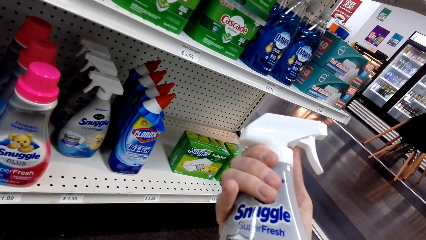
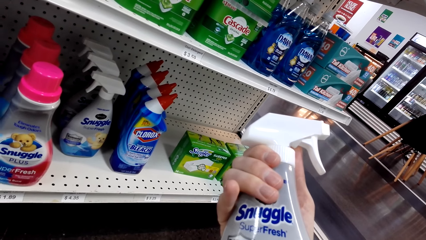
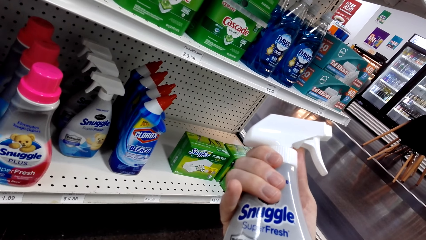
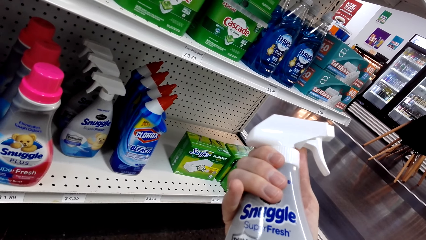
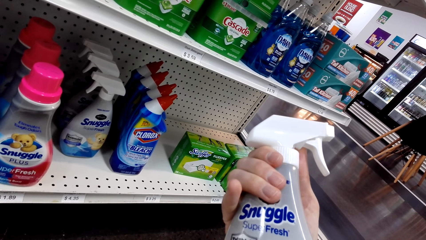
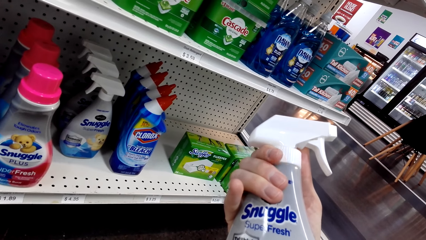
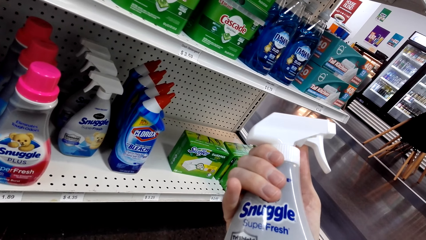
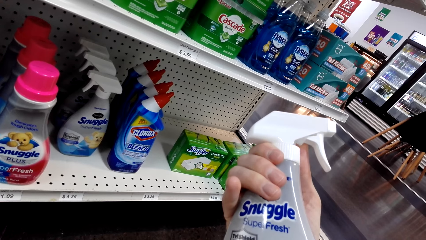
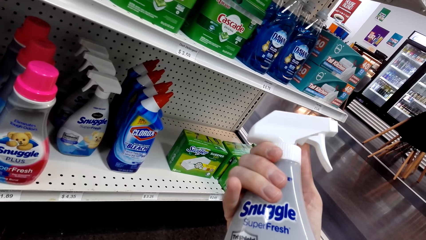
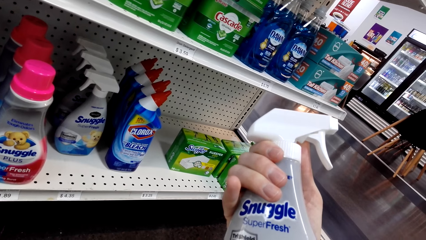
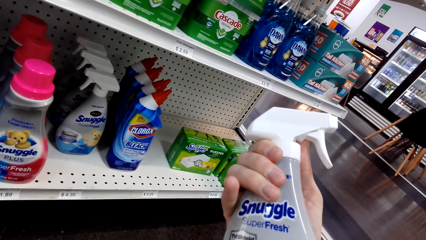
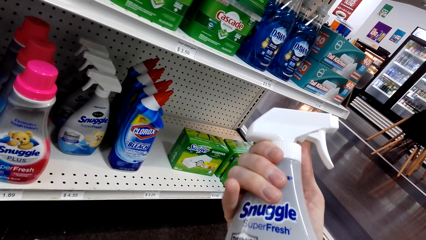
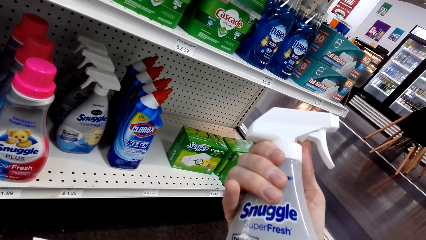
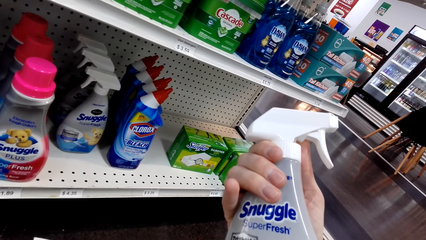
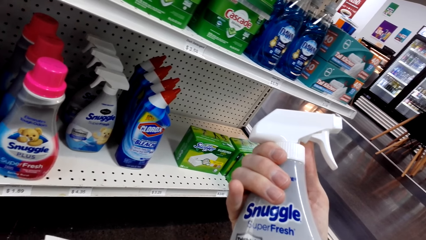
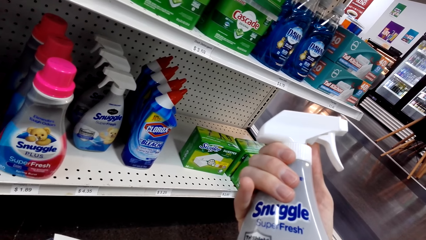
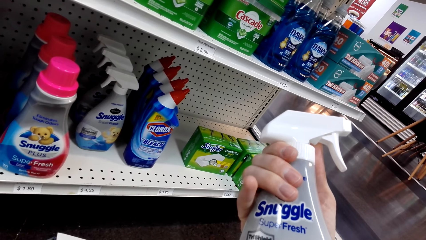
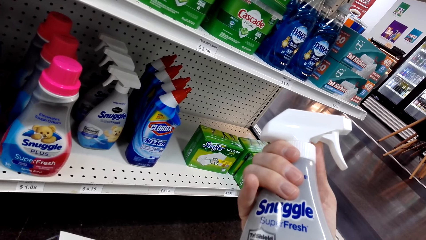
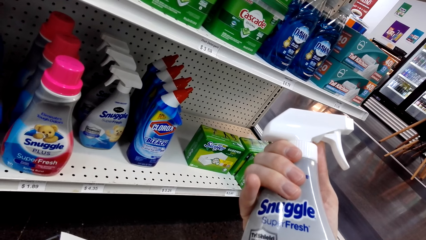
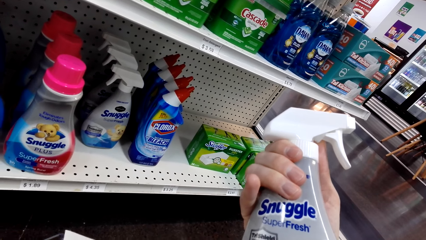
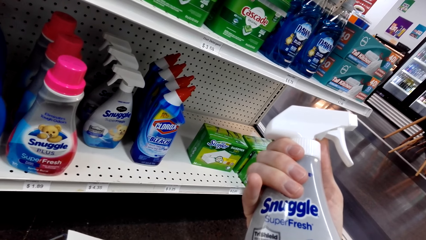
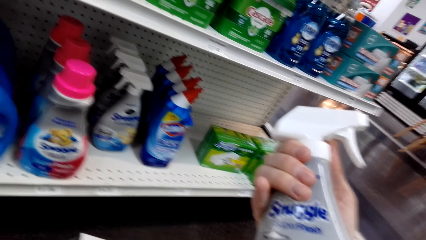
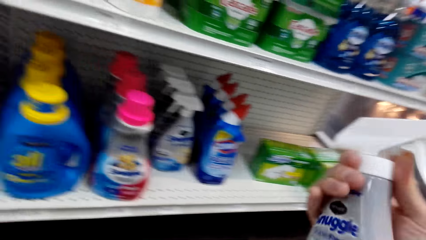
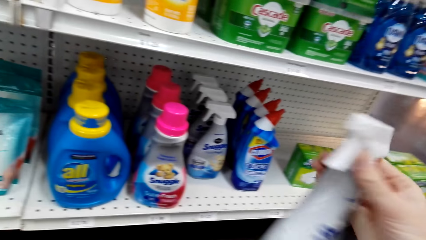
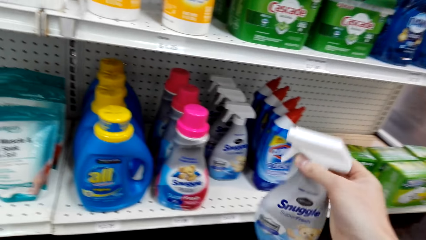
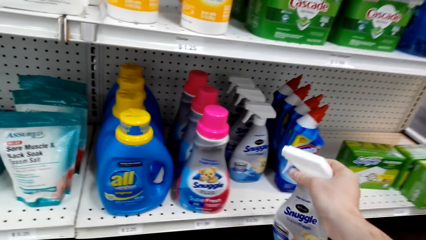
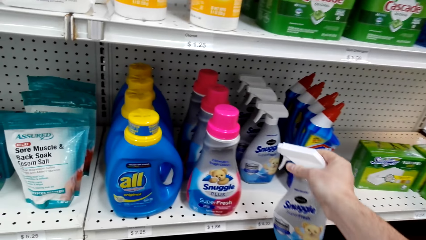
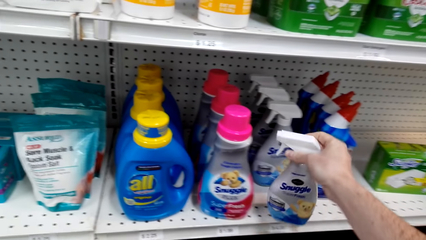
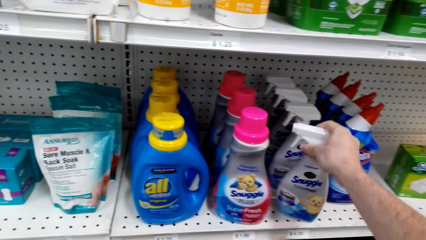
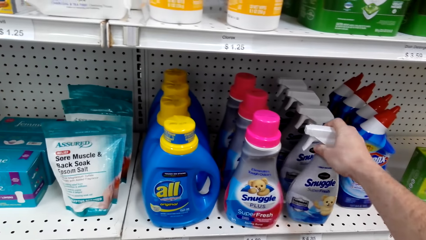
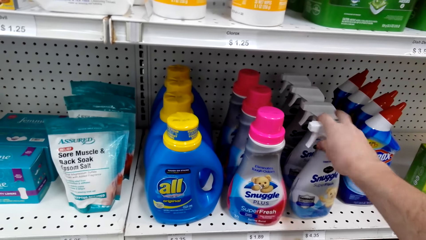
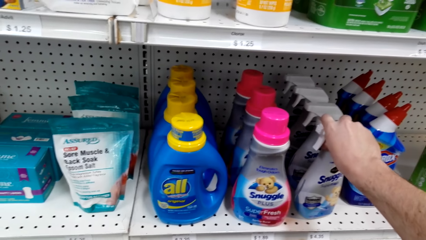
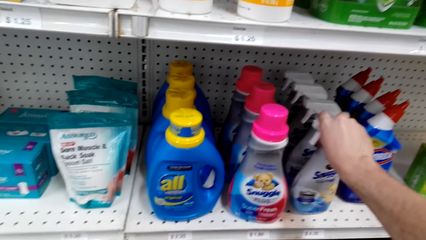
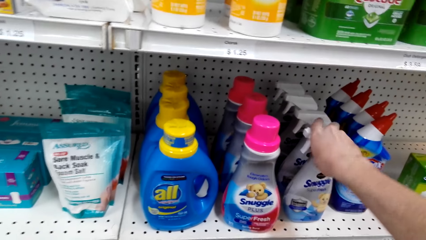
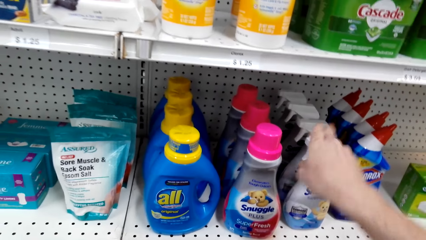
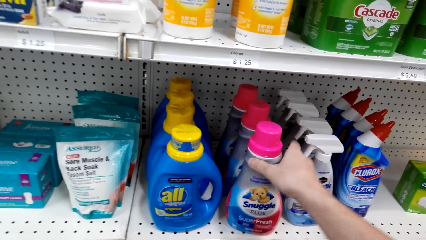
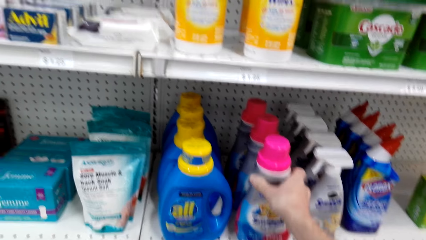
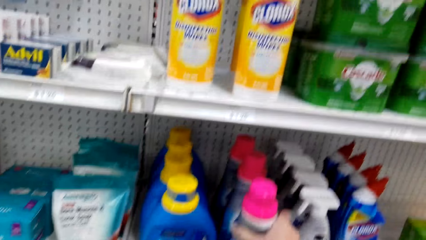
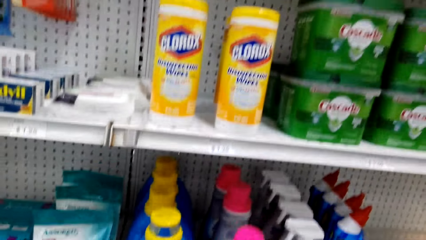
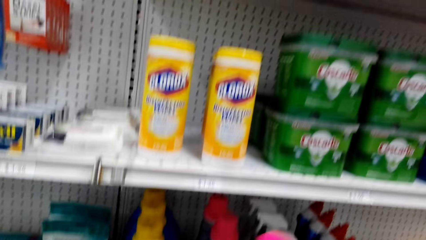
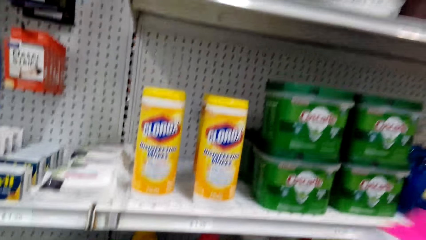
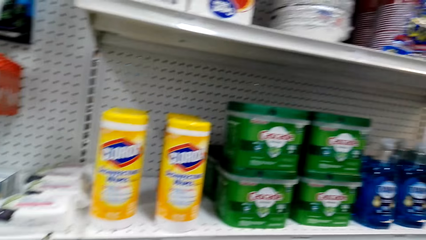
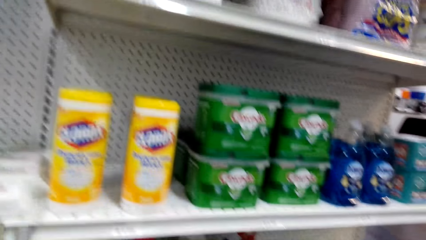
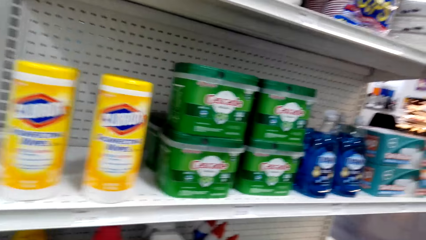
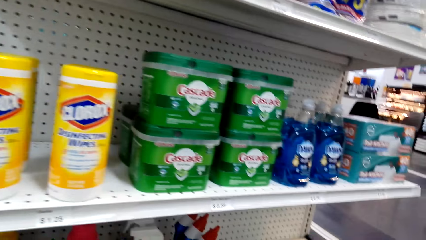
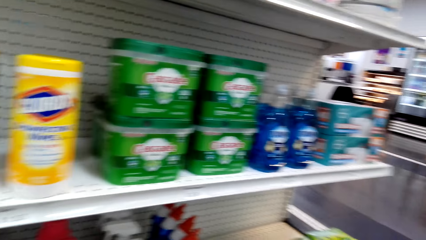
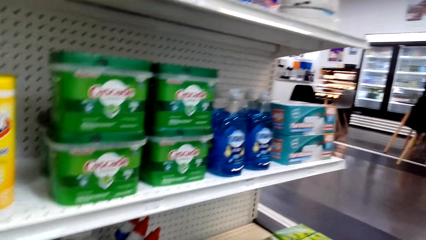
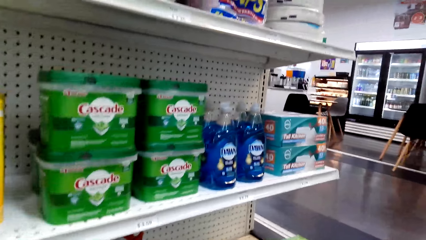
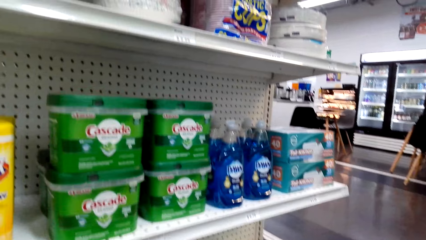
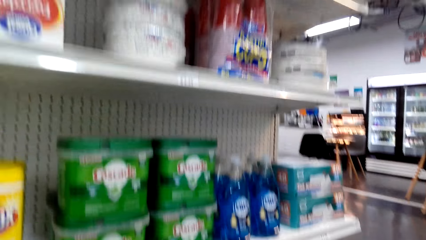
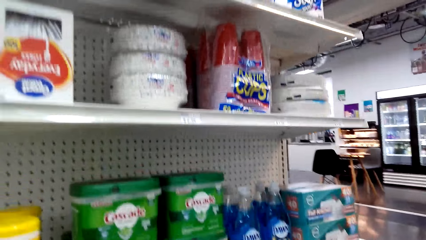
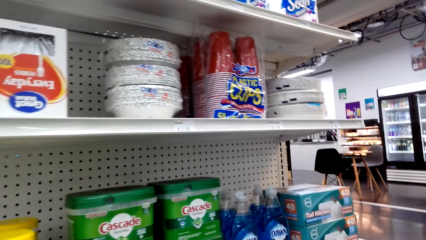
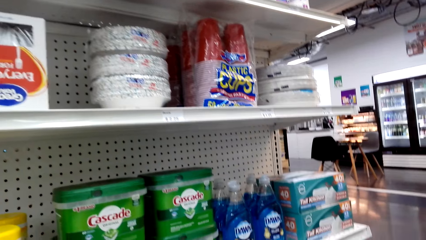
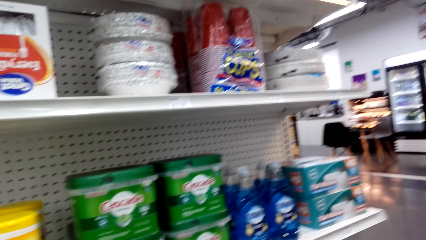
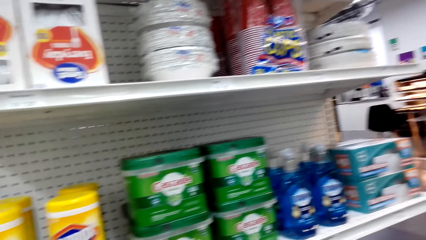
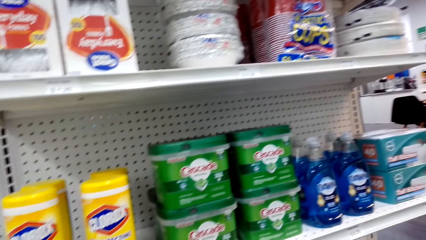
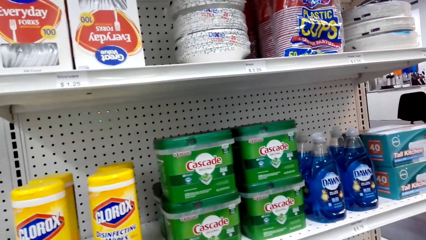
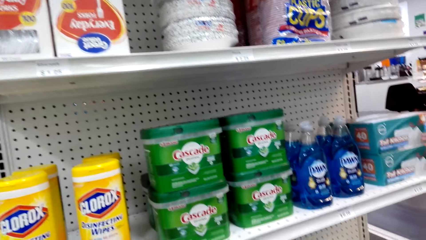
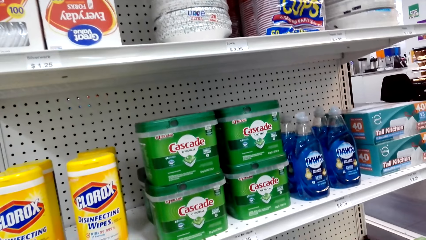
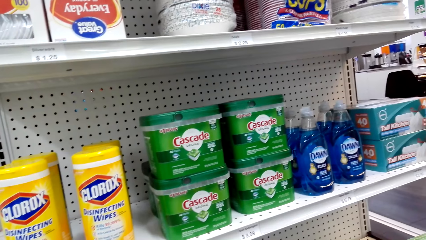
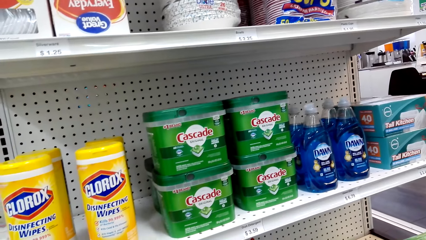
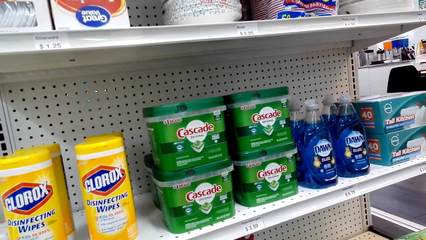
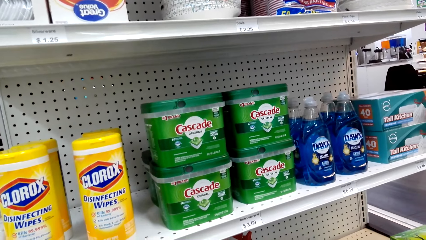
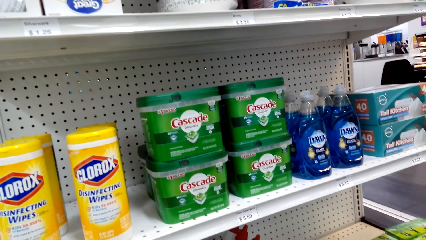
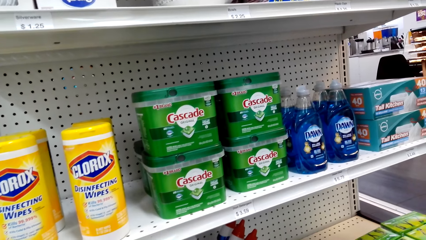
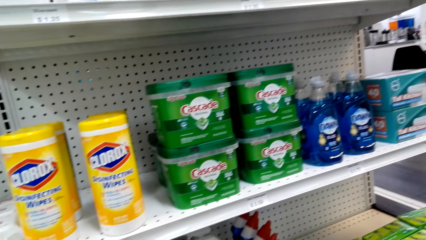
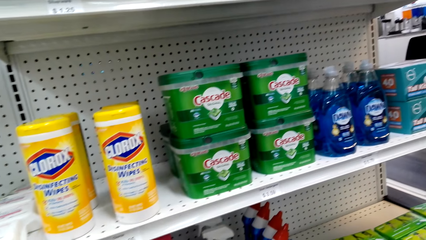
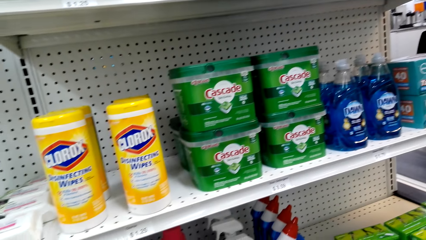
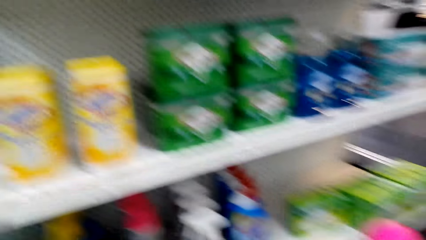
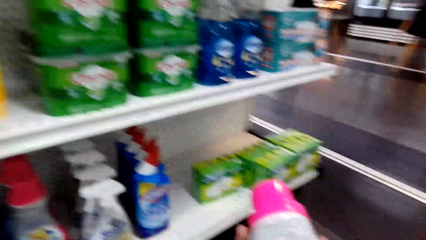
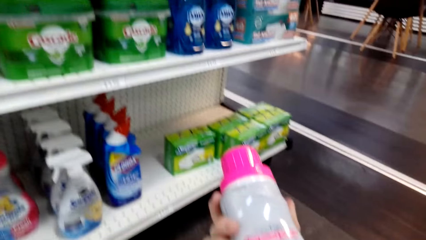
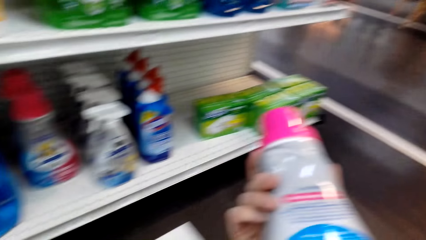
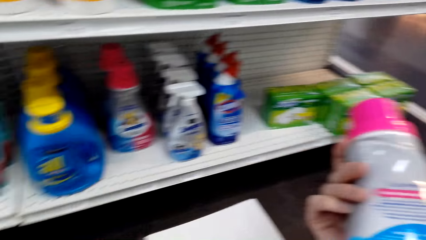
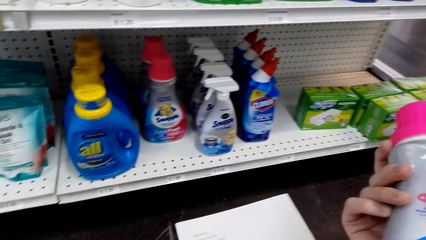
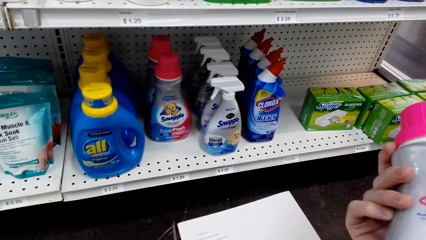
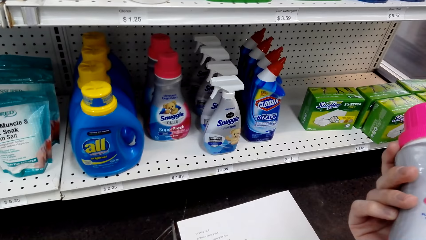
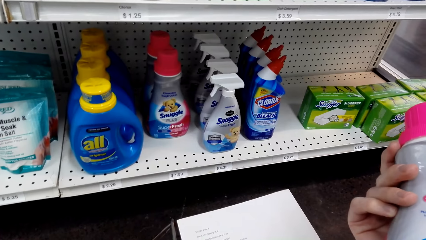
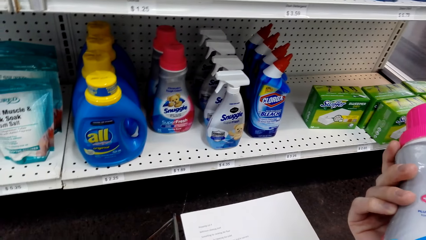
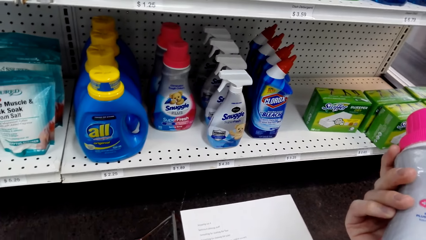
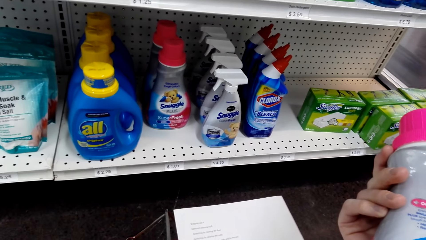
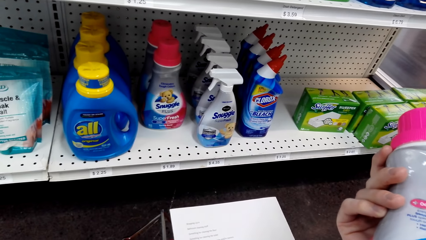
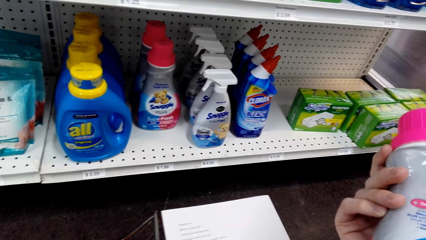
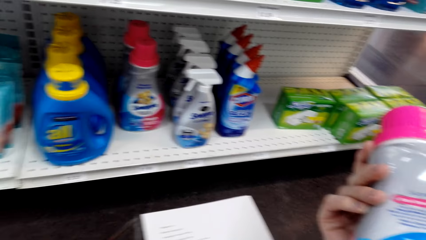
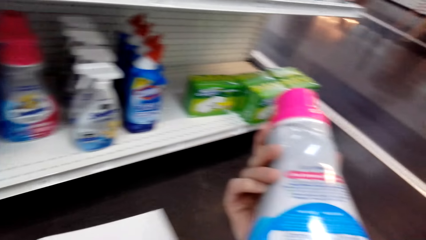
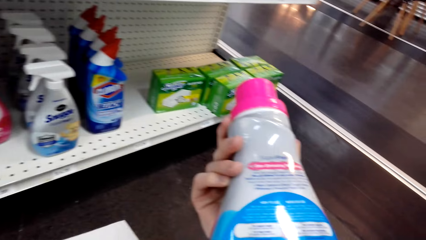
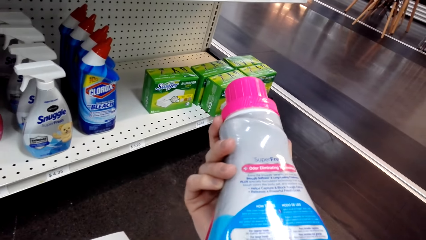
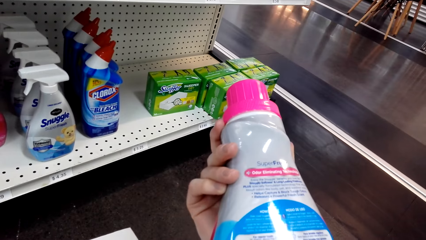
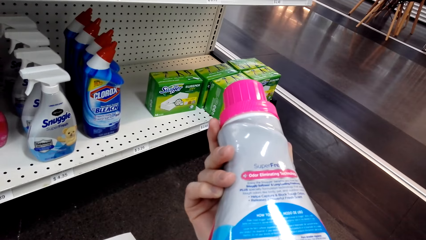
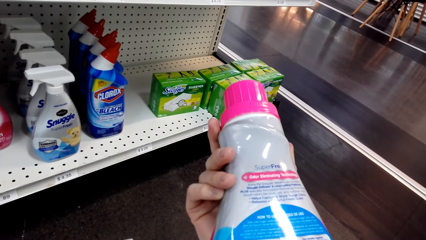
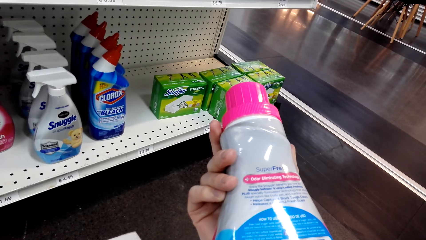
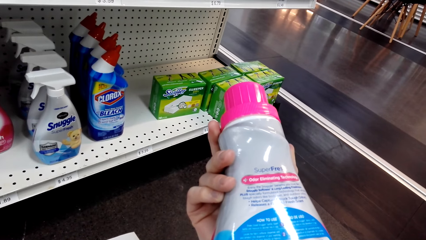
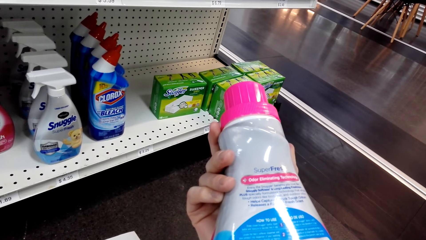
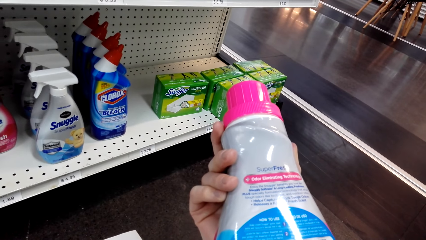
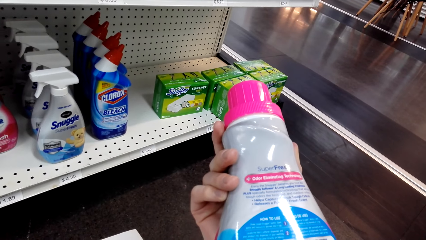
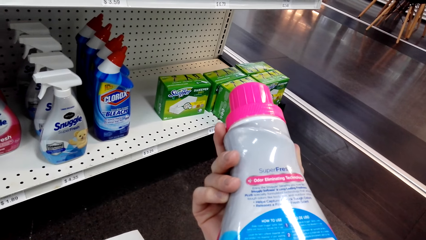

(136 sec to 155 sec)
The camera wearer puts the Snuggle soap bottle on the shelf. They pick up the bottle from the shelf. They look at the bottle.
